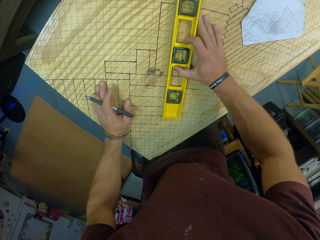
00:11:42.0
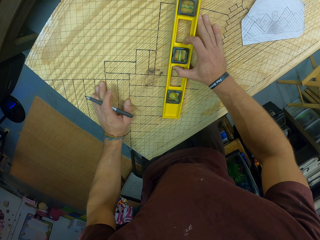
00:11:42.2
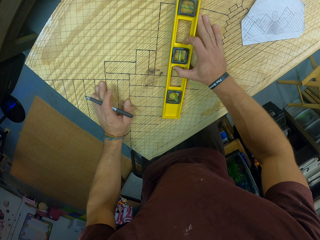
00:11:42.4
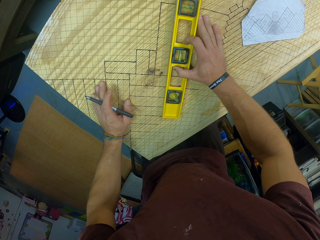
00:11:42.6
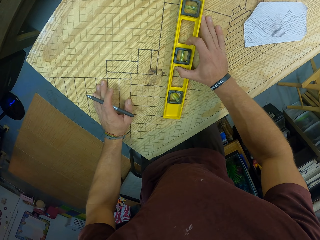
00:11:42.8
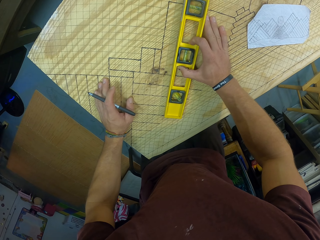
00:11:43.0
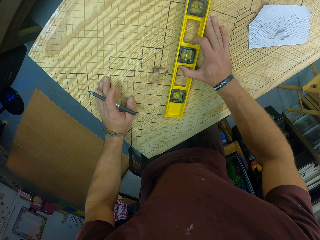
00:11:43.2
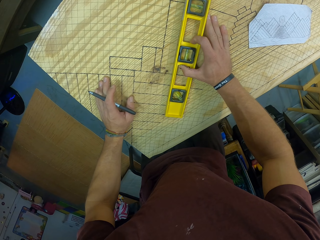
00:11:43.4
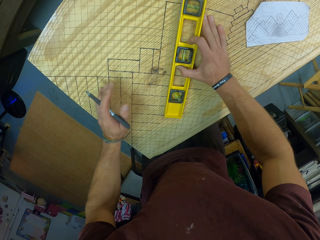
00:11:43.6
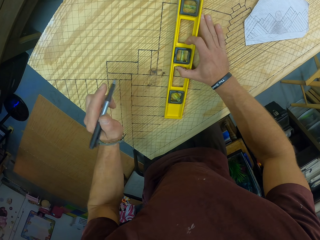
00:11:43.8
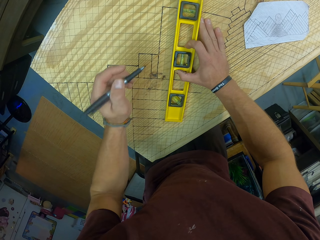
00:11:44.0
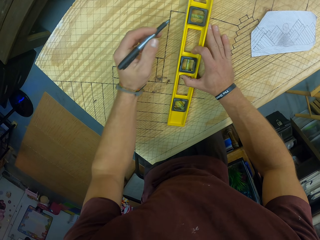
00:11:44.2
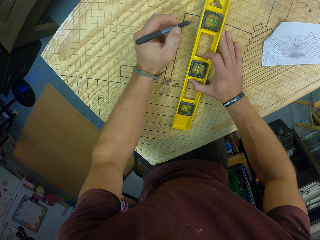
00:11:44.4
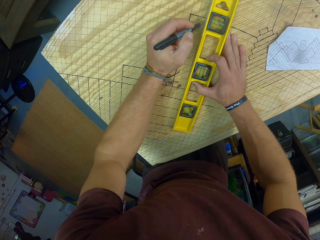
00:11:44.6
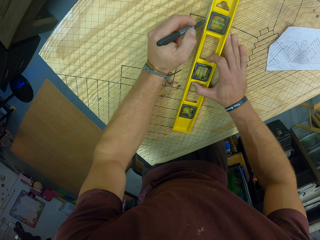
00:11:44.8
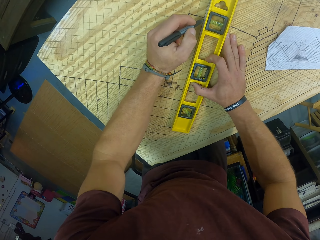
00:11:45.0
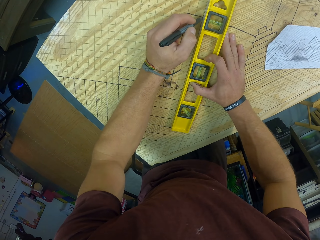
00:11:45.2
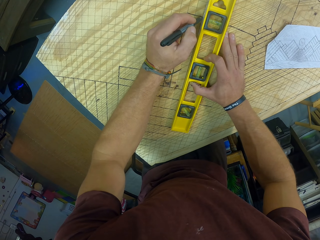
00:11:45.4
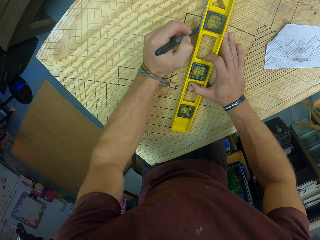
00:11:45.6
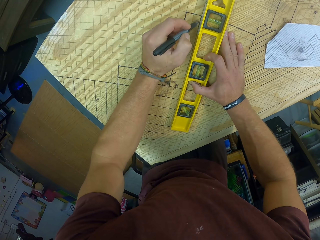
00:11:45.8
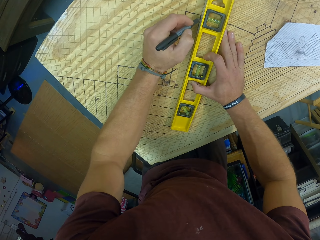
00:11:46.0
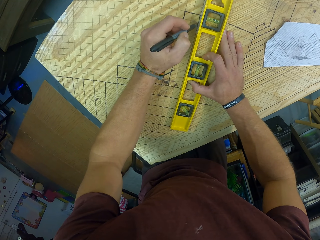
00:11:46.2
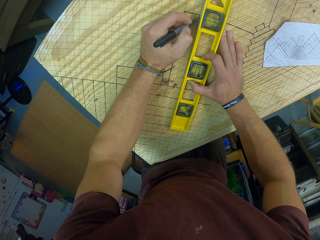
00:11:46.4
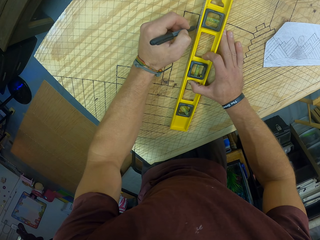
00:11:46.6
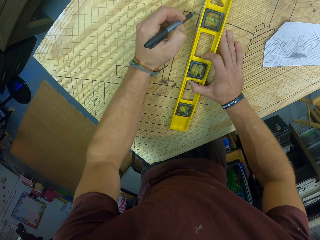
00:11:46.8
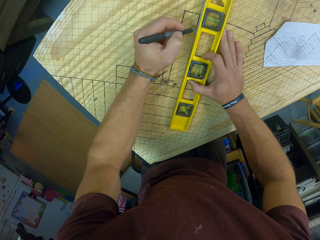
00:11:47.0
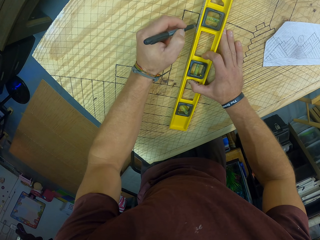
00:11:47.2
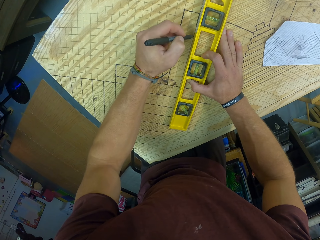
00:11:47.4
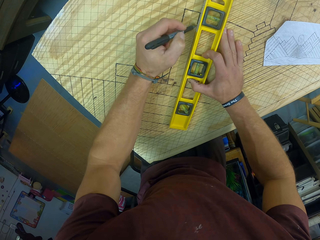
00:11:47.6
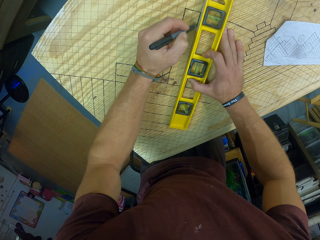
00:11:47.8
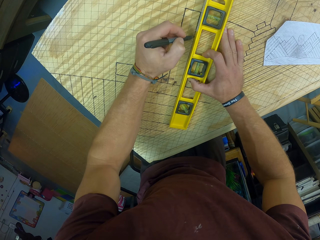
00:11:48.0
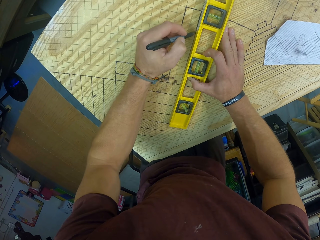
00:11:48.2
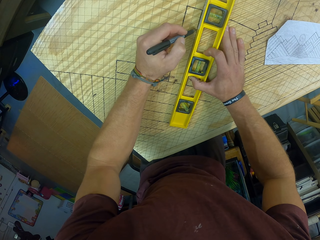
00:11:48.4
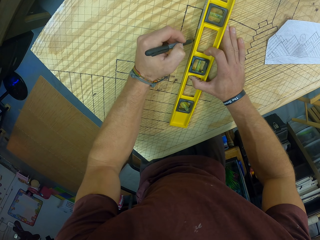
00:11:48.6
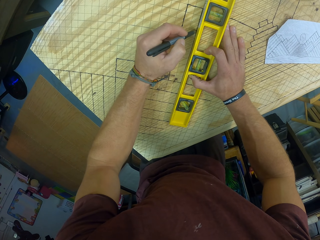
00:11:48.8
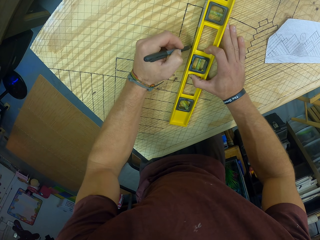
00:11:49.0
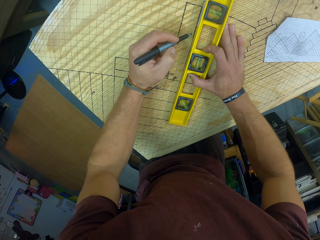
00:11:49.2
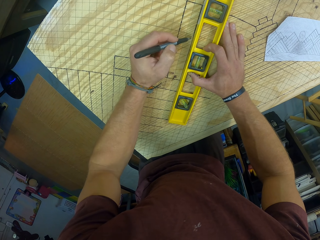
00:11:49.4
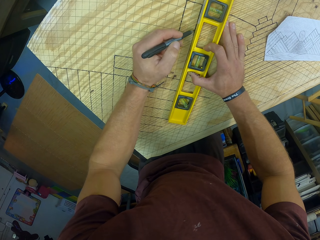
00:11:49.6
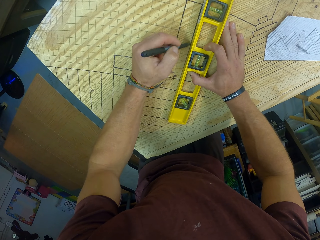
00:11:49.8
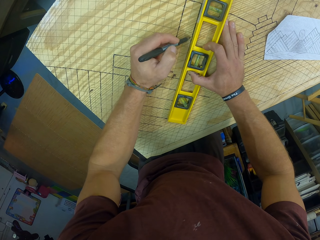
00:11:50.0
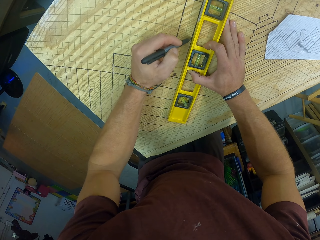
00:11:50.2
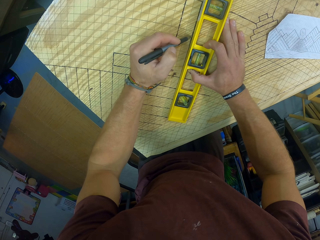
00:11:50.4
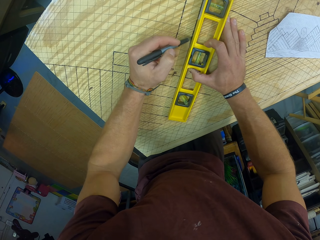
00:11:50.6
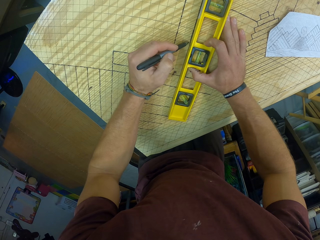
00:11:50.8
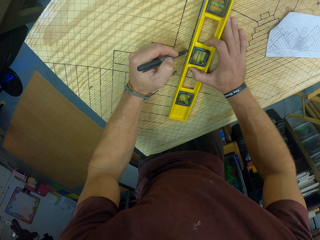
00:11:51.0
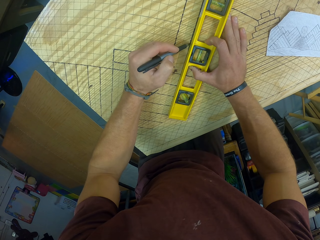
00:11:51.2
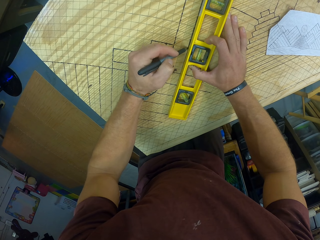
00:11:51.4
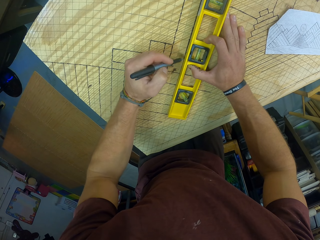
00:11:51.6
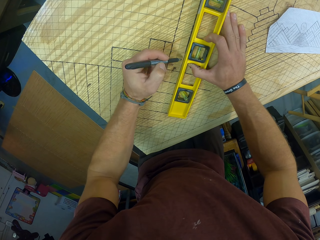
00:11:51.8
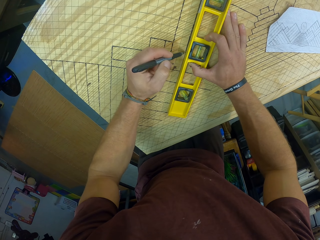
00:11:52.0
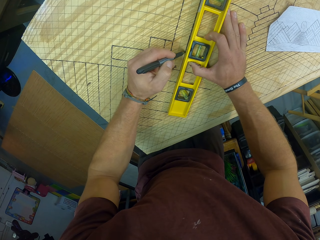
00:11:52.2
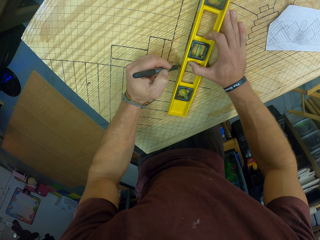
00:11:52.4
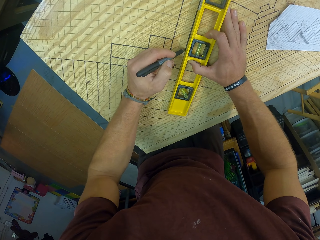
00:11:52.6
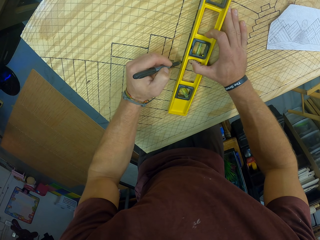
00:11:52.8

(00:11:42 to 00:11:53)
The camera wearer marks some lines on the wooden slab with the mechanical pen in his left hand.

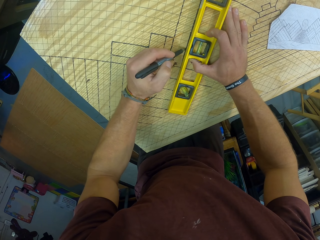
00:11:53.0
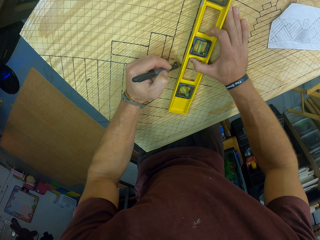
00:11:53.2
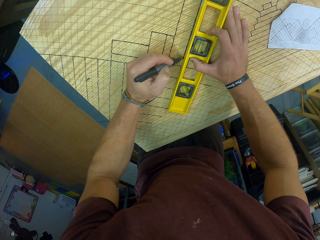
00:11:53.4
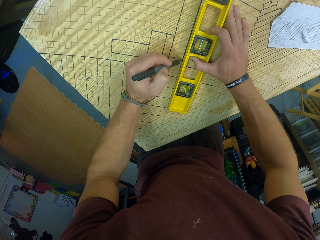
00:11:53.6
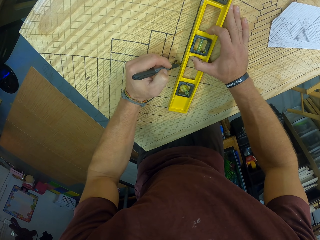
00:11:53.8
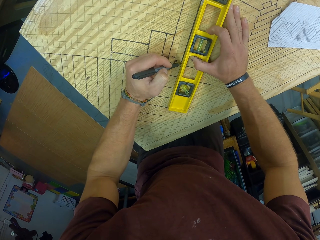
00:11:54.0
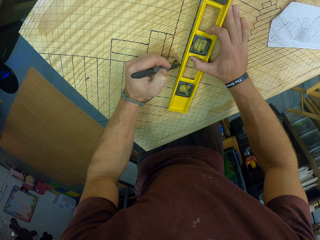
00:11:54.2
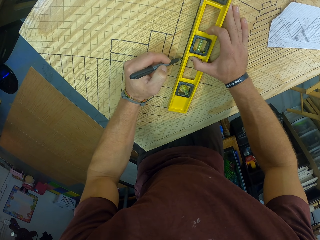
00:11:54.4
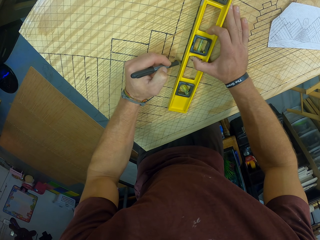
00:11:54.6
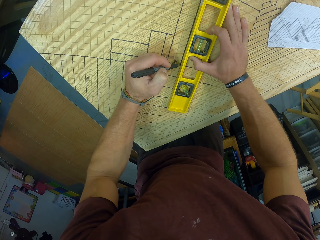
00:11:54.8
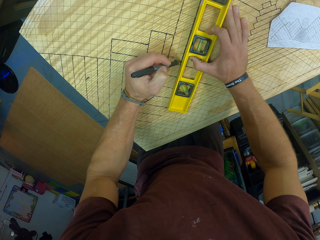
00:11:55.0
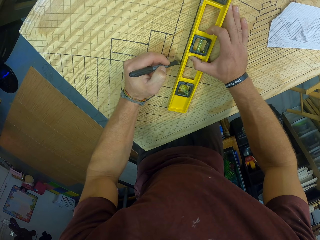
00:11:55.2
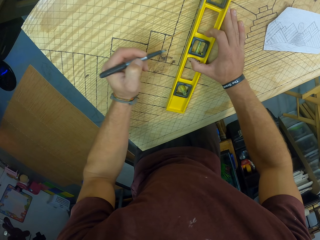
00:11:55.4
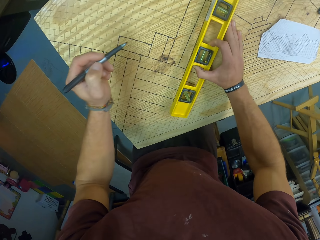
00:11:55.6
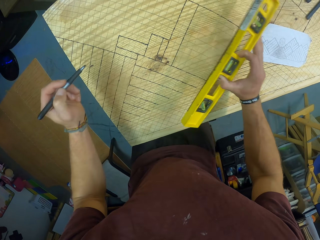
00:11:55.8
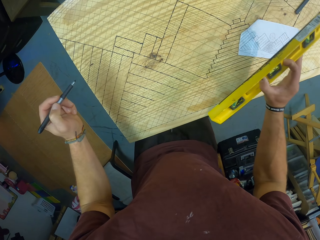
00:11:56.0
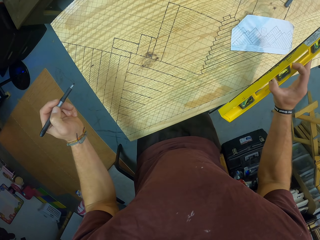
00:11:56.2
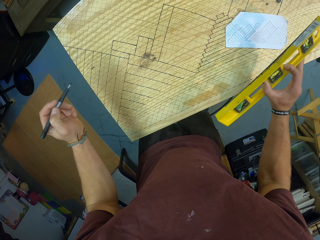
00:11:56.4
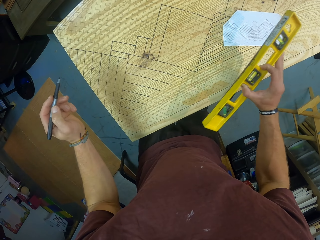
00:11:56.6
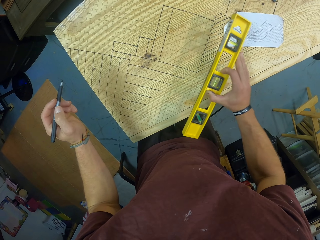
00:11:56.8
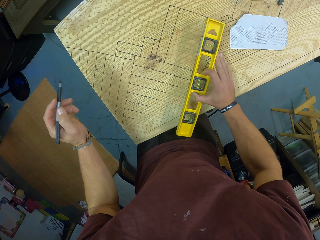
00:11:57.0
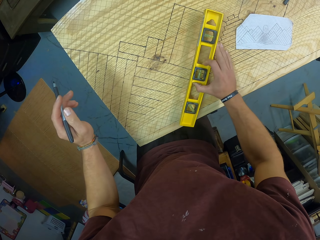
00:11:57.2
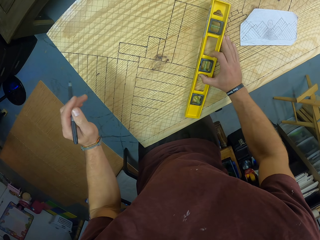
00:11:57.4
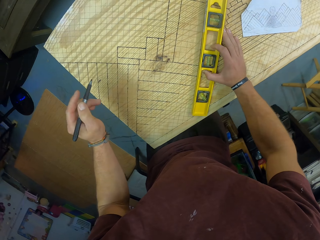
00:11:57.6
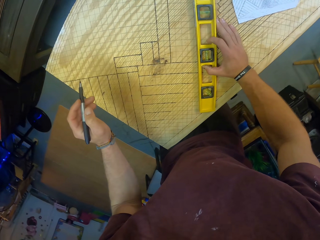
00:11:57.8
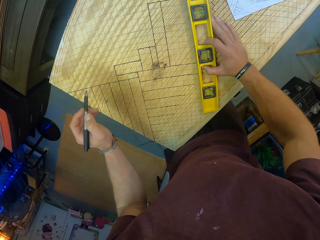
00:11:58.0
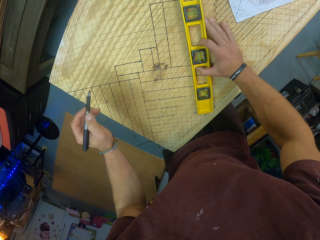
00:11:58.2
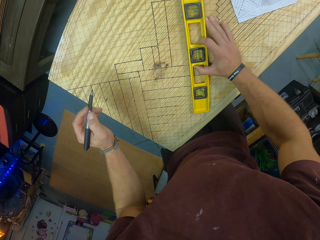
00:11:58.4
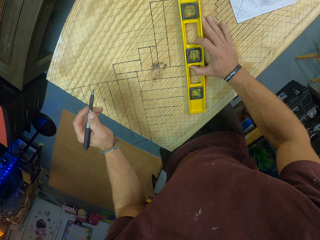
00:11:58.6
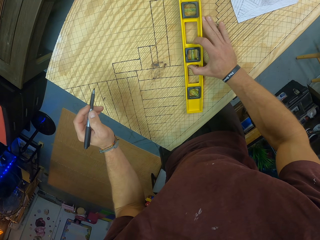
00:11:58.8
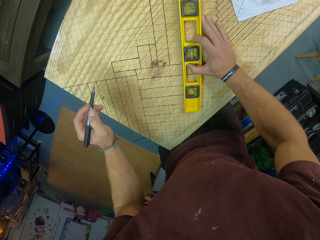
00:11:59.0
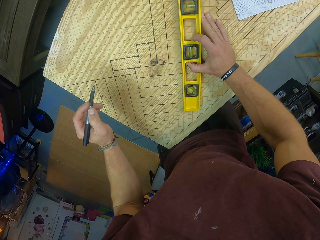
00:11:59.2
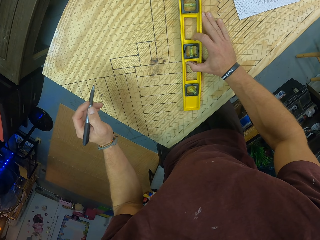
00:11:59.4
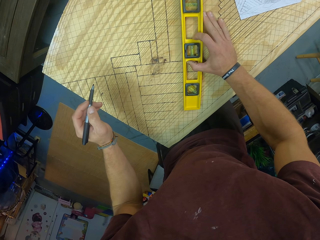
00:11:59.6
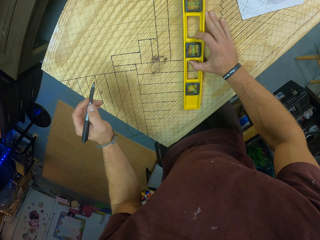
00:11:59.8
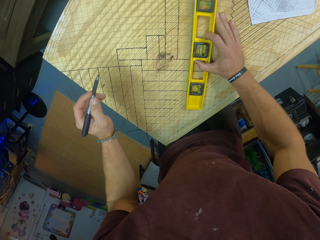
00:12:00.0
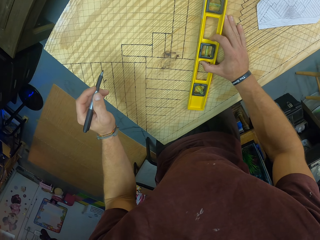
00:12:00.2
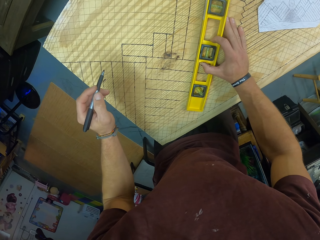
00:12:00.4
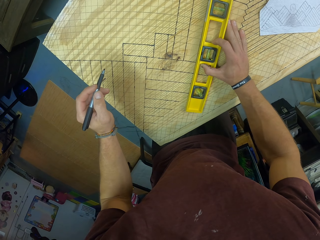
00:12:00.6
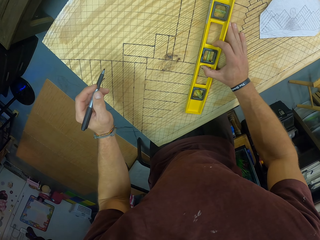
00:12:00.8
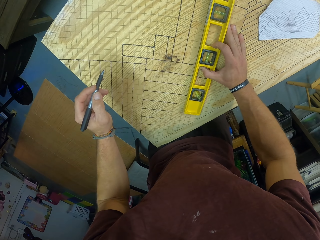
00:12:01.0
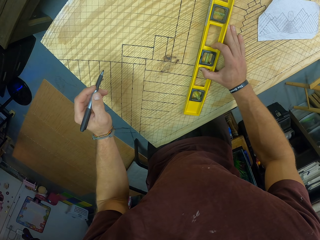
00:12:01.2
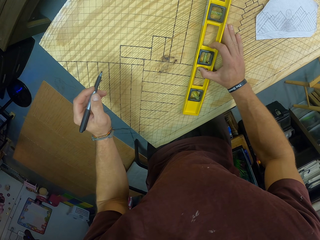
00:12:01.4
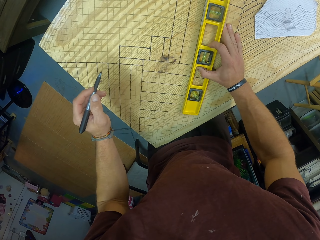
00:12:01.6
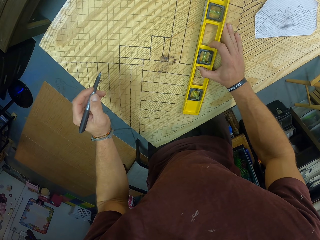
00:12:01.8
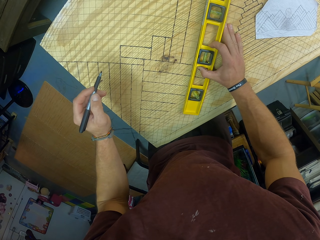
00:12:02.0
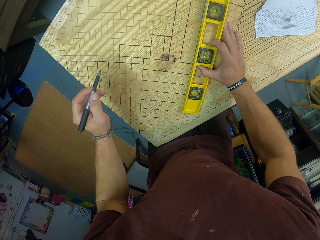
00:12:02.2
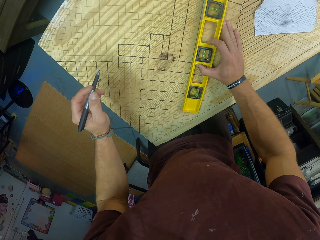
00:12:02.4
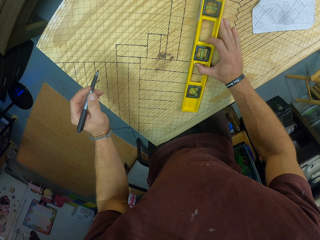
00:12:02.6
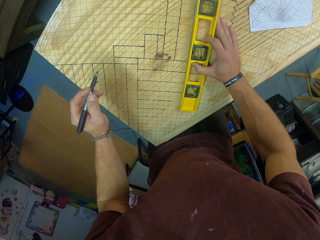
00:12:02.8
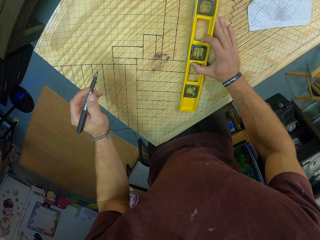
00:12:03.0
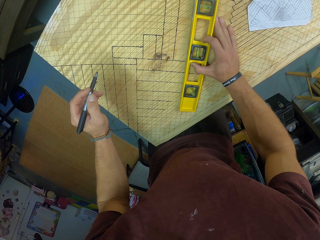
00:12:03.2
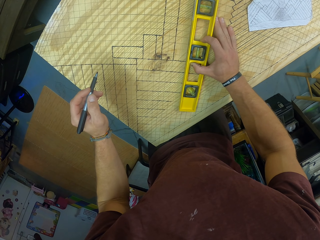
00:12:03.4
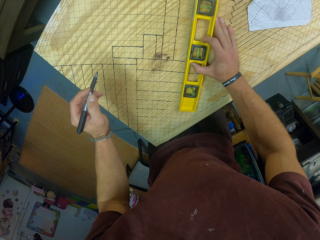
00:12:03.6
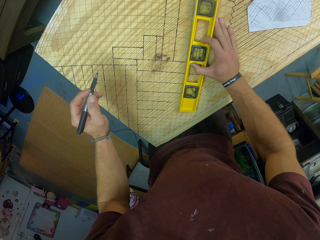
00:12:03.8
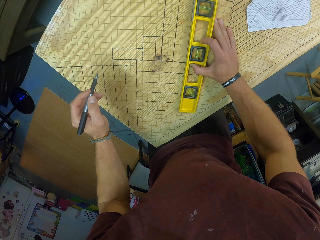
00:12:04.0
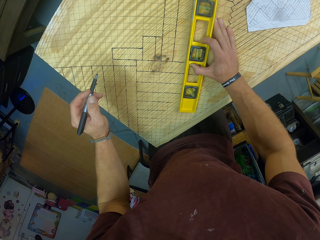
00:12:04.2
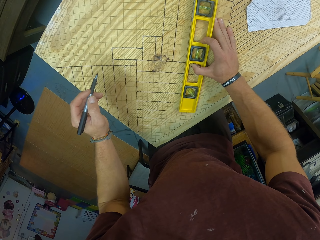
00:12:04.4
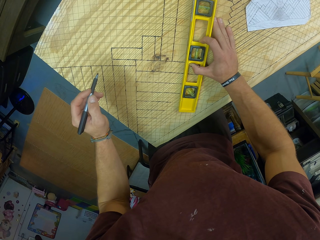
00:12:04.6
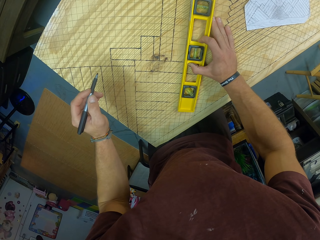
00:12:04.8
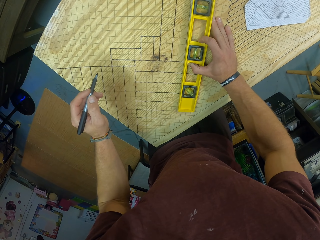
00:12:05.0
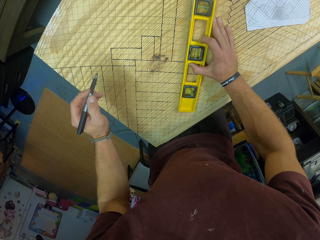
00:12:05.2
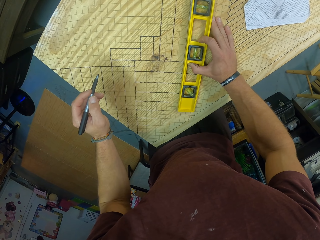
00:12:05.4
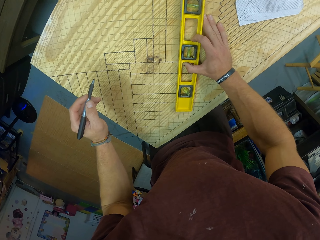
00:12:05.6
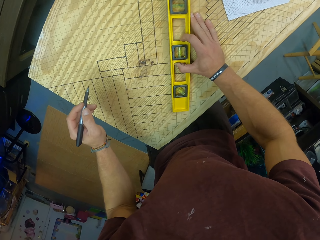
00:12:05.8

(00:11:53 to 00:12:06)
The camera wearer lifts the level from the wooden slab with his right hand. He places the level on the wooden slab with his right hand. He positions the level properly on the wooden slab with his right hand.
